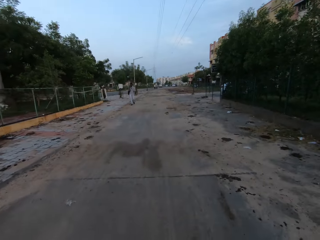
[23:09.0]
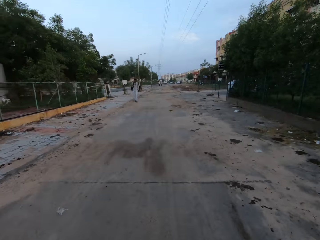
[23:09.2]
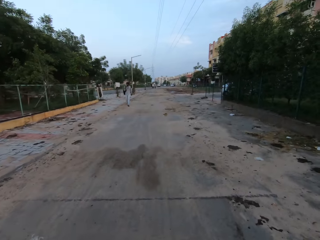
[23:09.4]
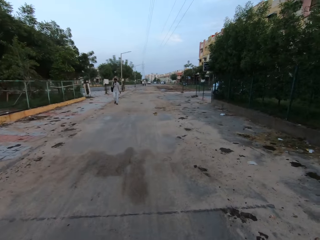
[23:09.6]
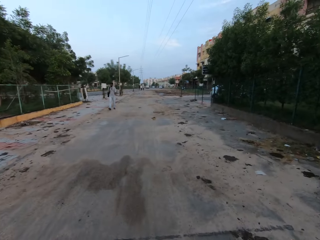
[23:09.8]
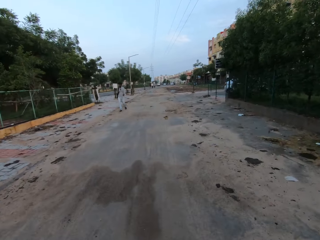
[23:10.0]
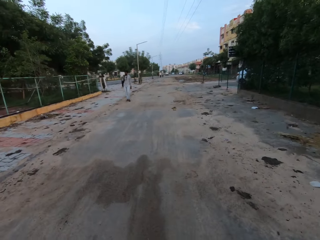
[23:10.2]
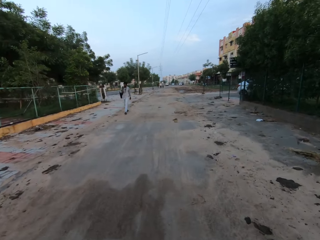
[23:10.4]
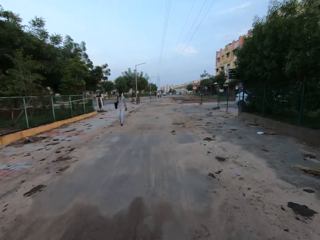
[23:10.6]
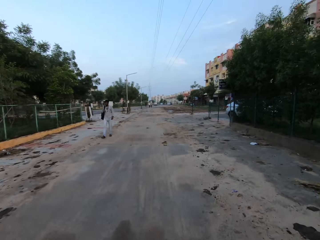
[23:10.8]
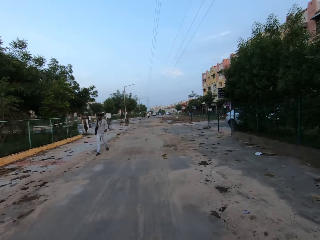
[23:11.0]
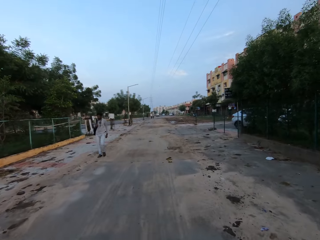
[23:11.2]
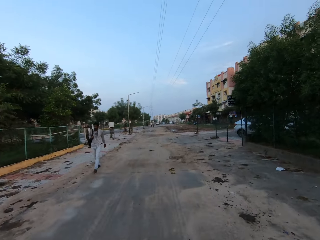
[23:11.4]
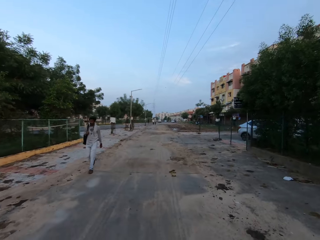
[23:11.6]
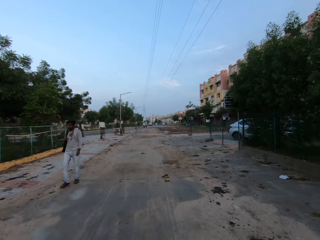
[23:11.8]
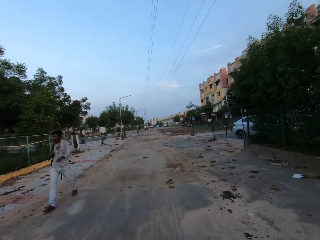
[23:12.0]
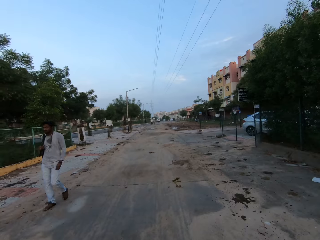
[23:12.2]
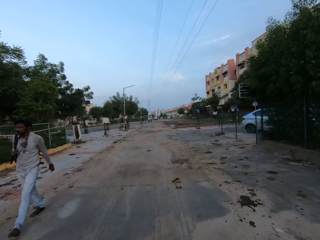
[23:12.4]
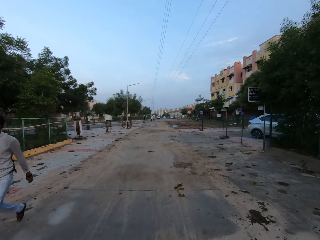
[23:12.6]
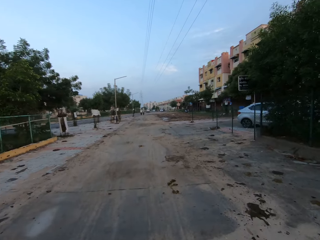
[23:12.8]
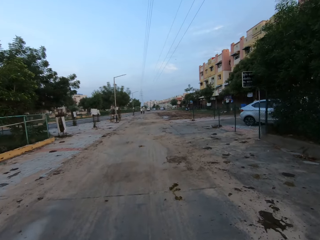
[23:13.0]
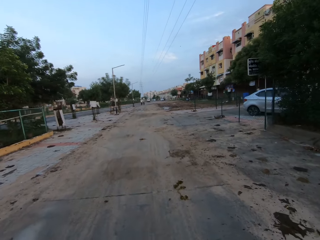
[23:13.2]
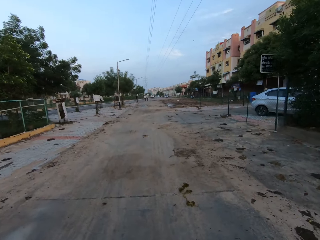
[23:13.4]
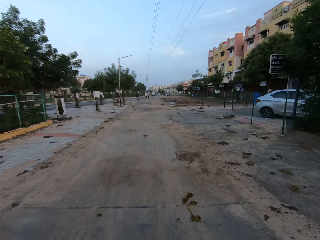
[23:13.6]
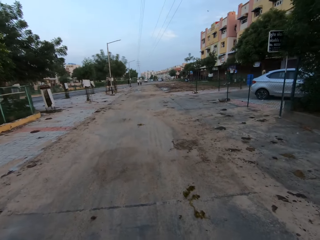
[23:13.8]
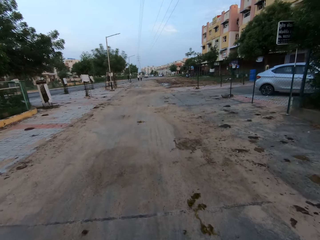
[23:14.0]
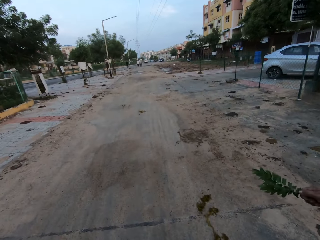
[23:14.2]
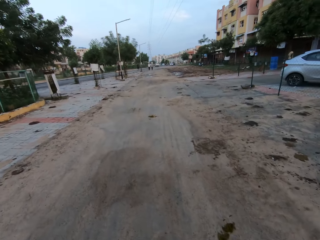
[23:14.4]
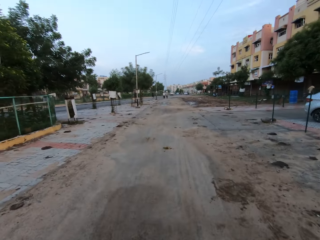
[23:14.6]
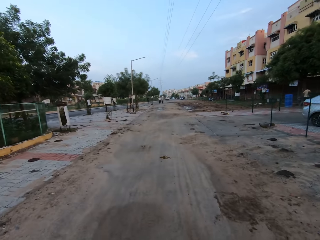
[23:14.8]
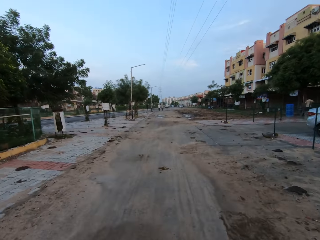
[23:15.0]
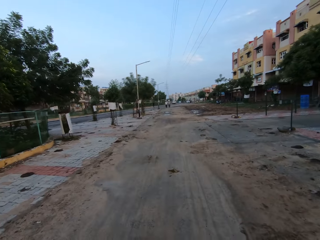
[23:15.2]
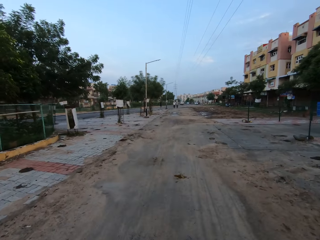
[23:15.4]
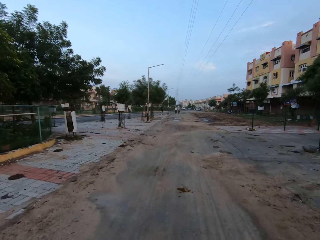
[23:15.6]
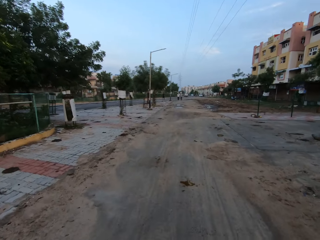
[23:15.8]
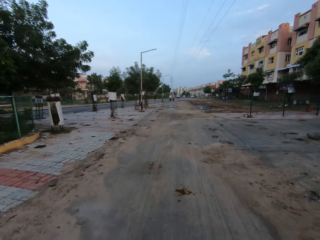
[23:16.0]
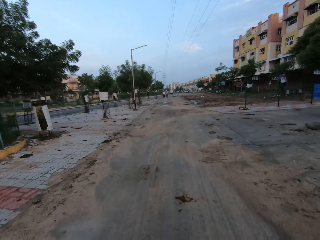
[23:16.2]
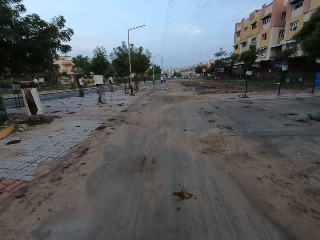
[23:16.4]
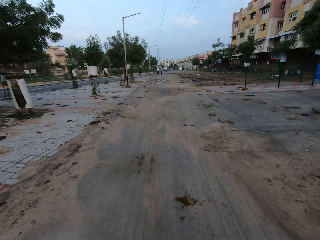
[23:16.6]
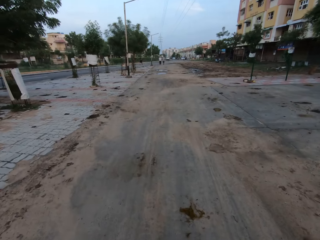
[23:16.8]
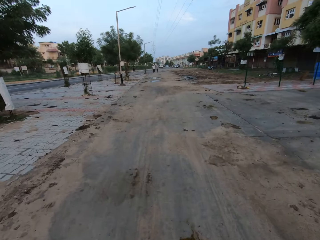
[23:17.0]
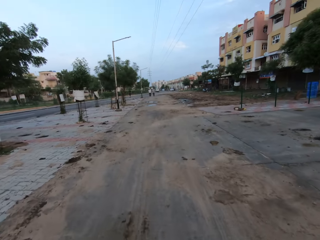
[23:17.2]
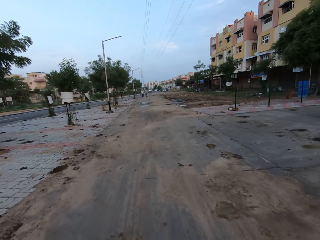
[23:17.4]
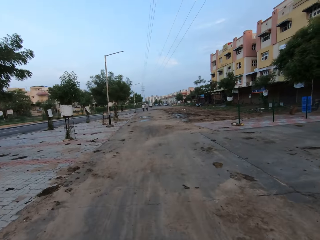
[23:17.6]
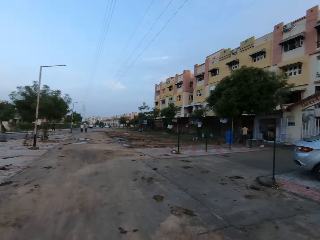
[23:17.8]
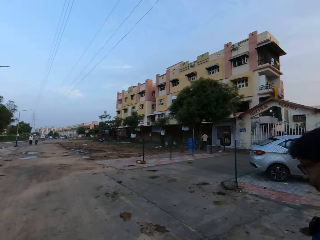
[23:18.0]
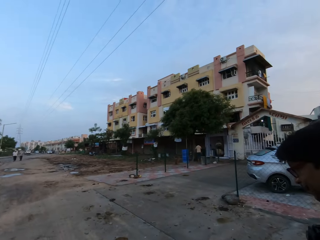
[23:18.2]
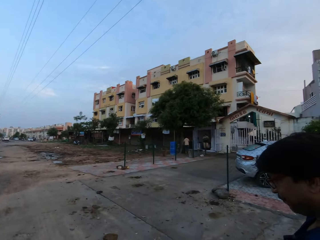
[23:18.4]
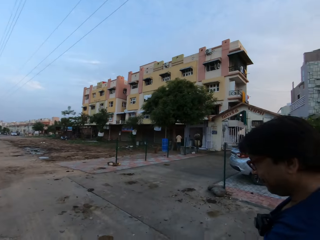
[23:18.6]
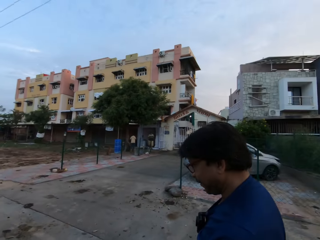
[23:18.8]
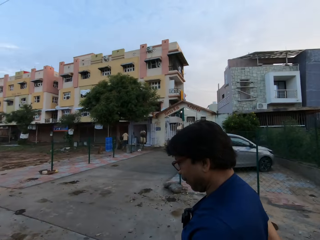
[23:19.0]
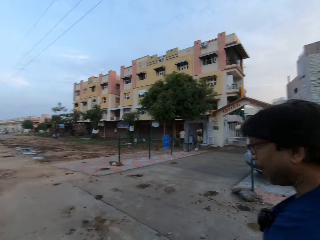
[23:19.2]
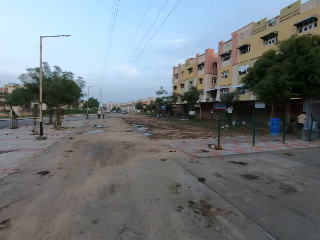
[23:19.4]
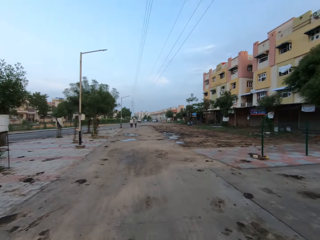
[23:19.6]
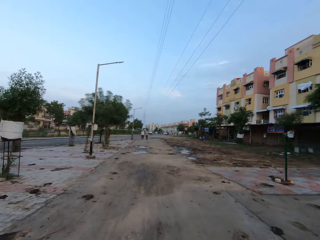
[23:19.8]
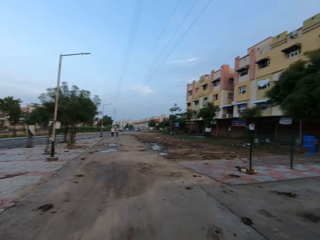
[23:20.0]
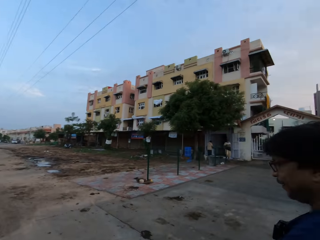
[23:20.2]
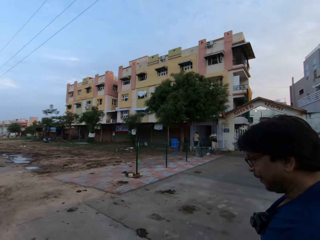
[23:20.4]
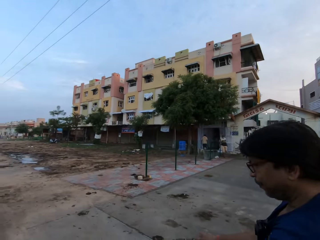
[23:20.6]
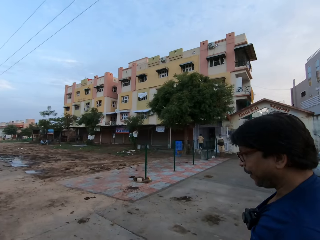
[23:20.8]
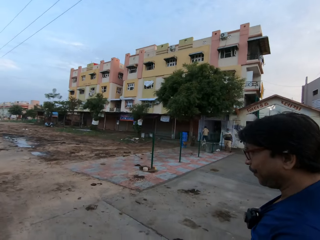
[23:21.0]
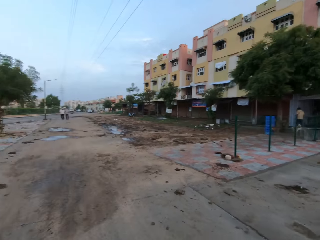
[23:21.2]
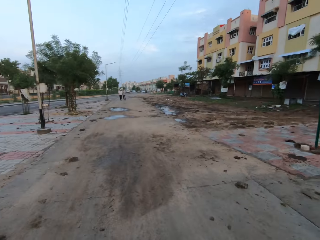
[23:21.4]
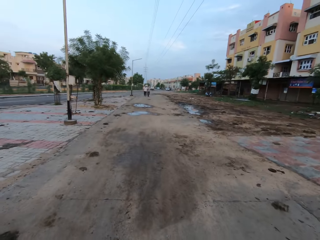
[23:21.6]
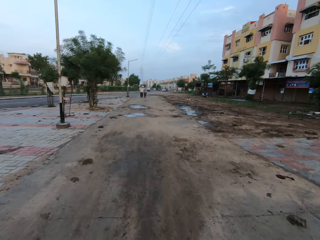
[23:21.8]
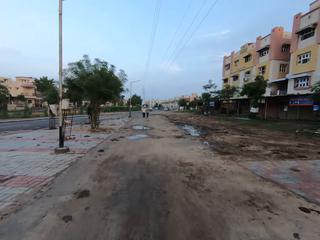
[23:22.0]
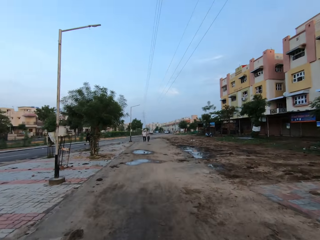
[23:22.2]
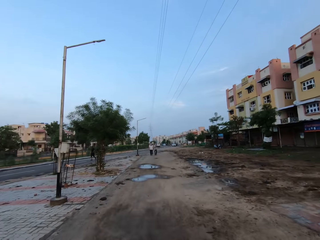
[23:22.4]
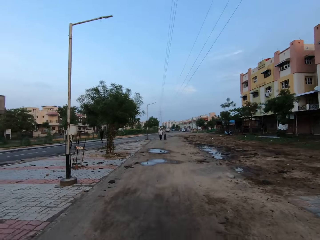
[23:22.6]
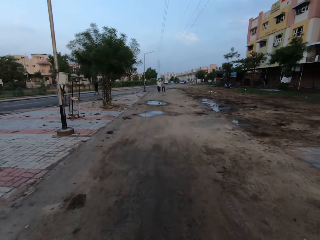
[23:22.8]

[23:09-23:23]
A man walks past the camera wearer. The camera wearer looks around.

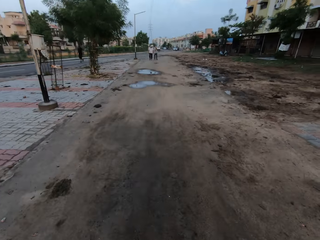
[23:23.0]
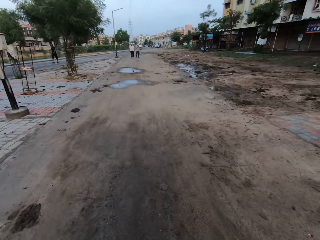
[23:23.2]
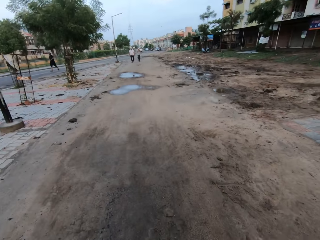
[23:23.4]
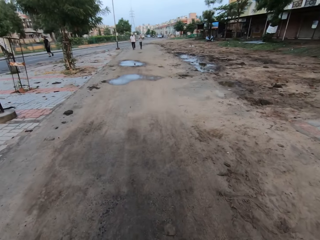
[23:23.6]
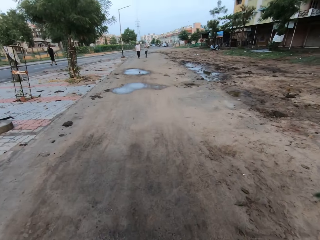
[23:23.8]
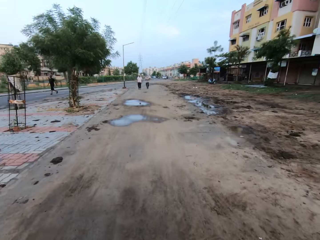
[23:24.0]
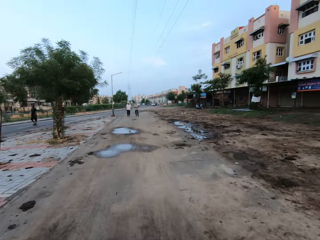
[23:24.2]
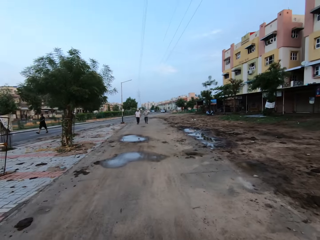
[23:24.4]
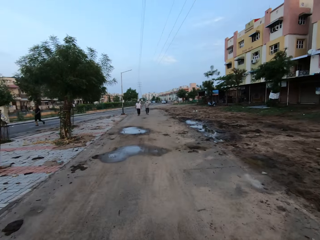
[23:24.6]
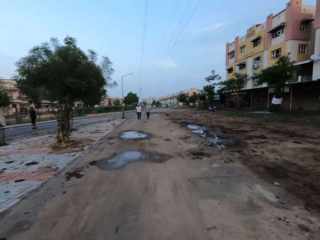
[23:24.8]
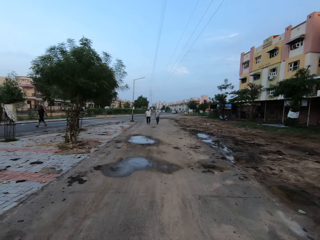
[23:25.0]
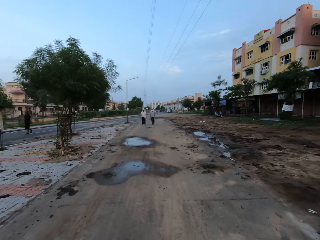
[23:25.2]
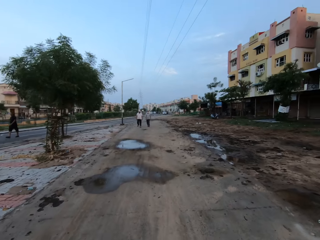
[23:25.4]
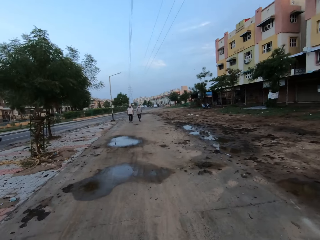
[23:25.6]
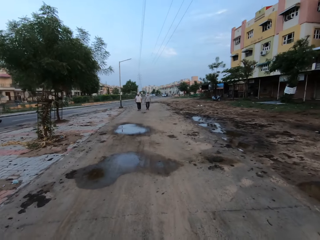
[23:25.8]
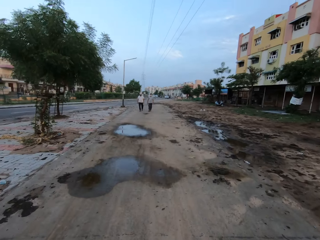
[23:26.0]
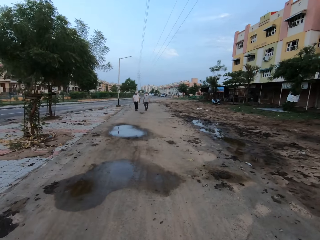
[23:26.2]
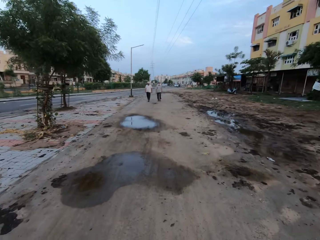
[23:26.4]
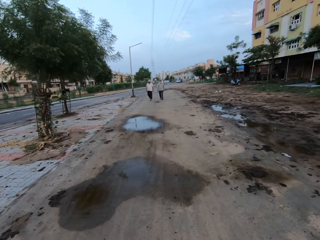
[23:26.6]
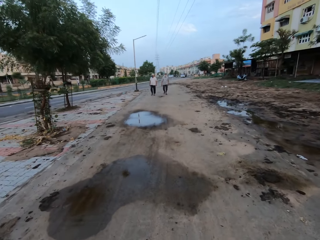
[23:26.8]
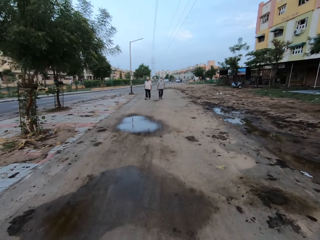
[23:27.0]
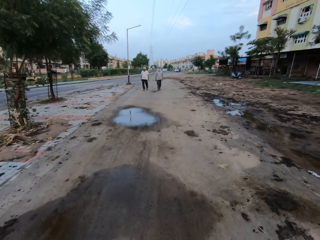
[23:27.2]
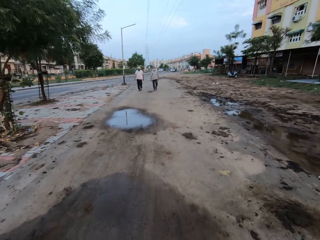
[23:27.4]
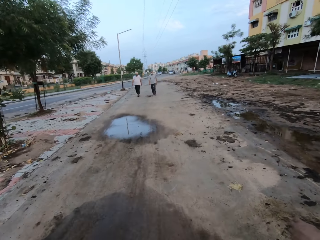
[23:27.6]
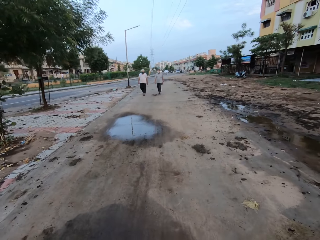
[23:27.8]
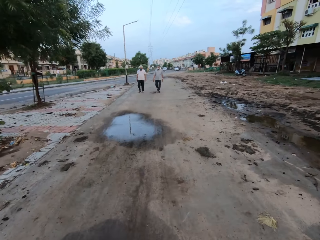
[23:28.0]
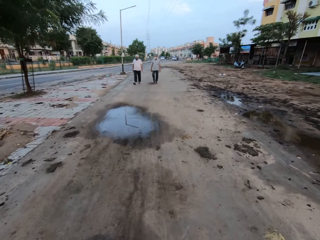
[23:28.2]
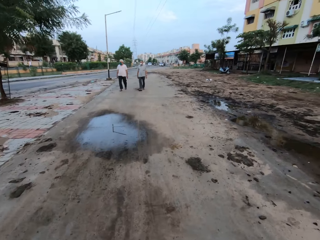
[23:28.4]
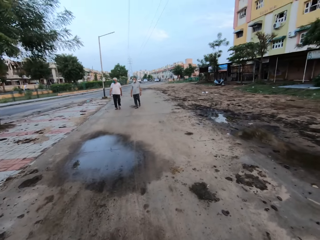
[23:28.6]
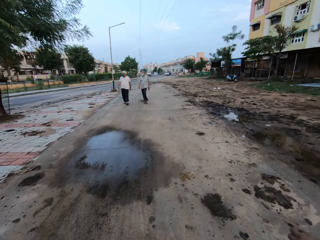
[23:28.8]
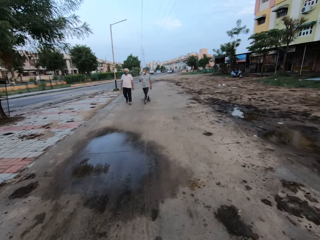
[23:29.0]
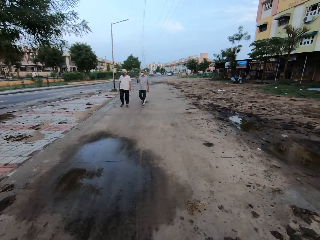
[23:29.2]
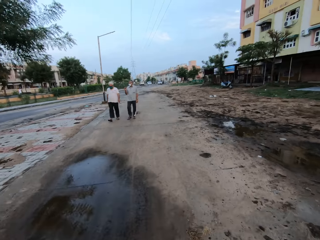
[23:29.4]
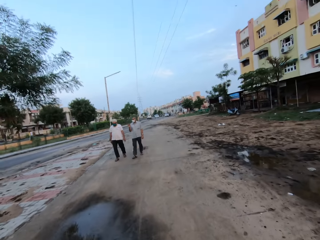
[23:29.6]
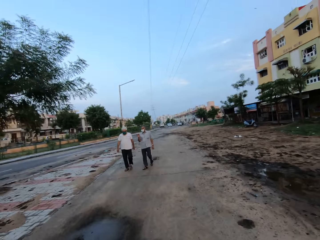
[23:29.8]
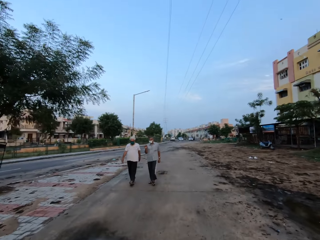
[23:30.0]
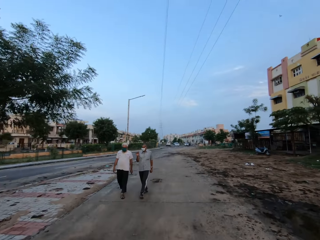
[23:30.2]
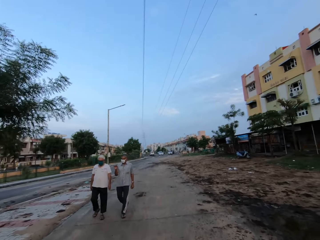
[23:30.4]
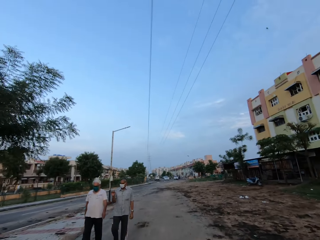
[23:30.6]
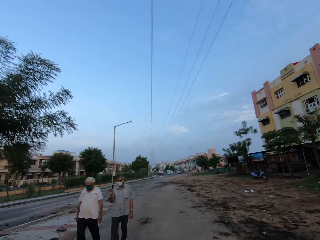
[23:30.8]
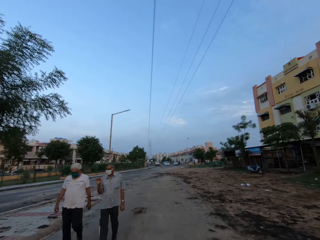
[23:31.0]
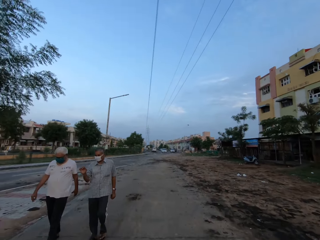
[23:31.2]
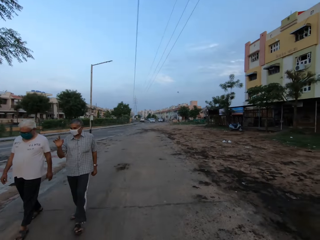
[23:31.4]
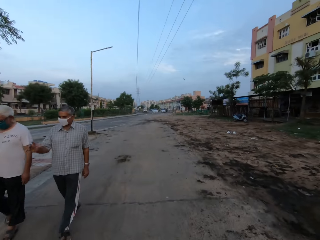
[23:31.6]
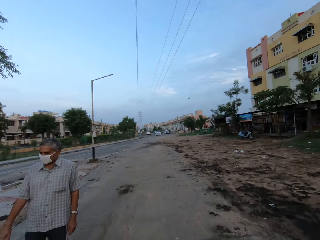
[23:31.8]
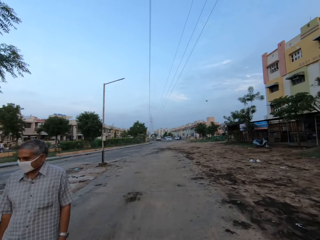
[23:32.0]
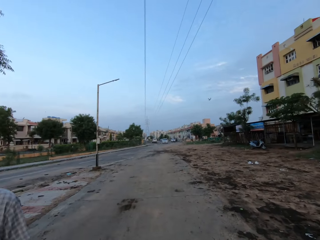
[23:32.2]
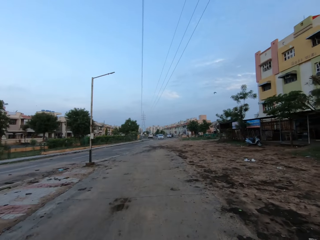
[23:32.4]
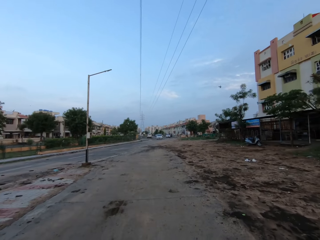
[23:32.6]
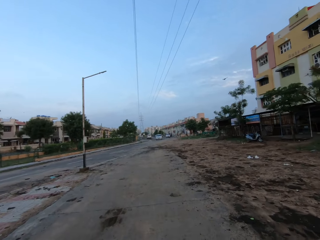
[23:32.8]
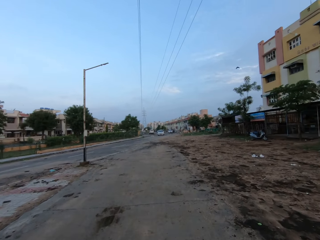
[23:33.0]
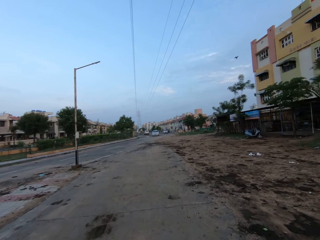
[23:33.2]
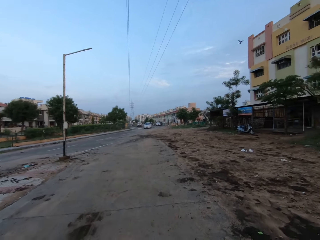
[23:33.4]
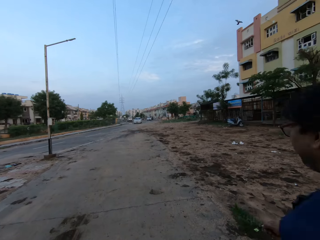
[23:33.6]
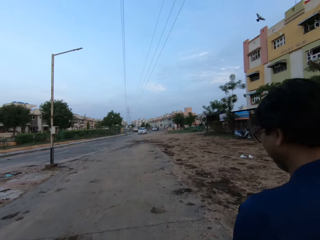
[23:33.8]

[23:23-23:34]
A man walks past the camera wearer. Another man walks past the camera wearer.
